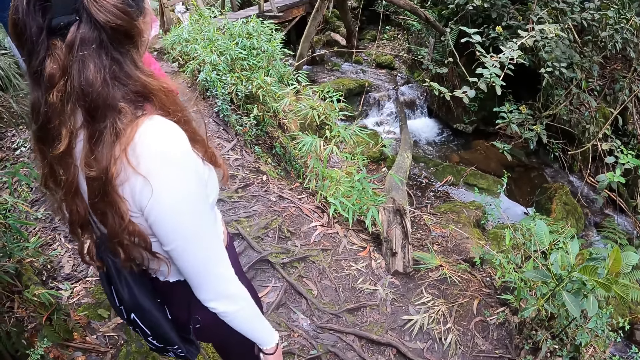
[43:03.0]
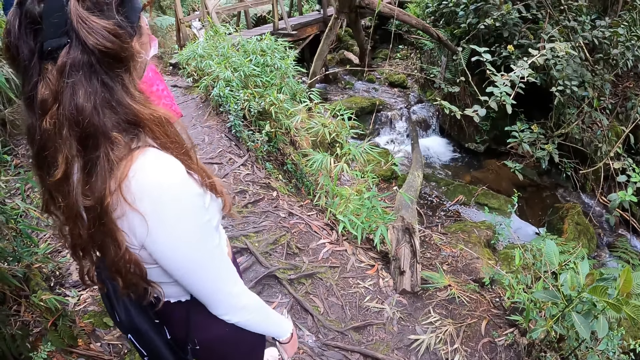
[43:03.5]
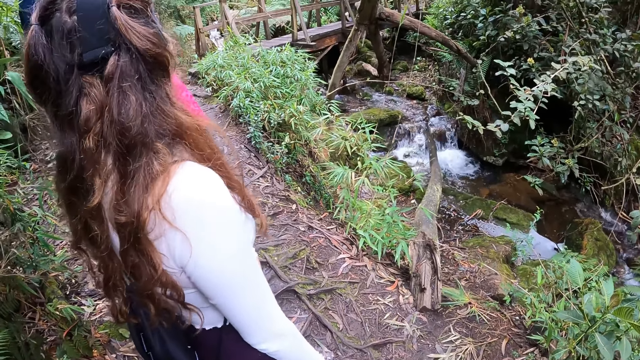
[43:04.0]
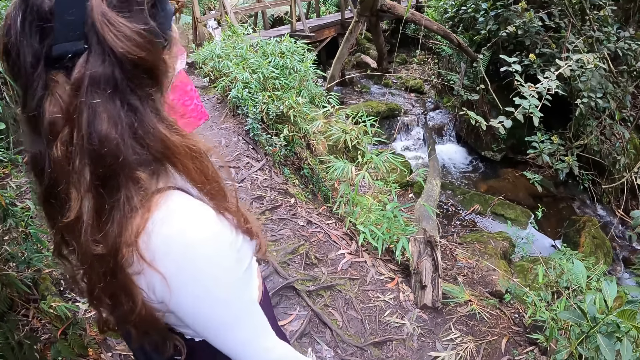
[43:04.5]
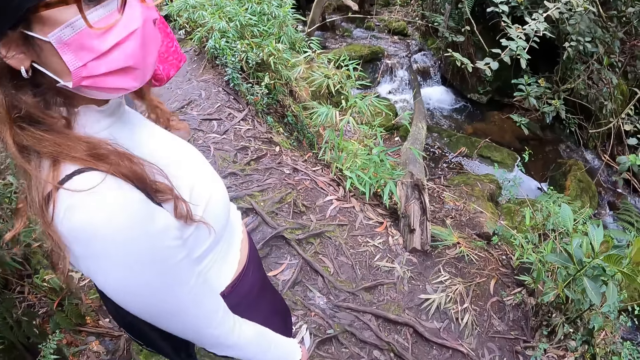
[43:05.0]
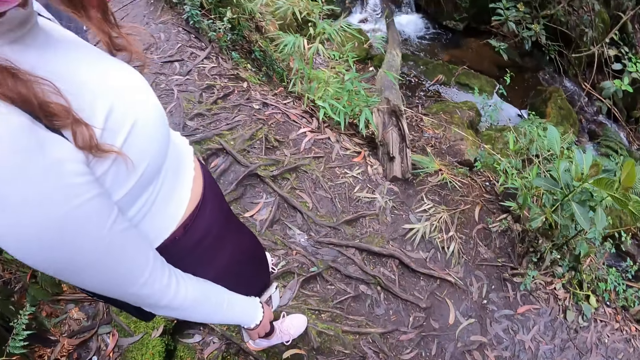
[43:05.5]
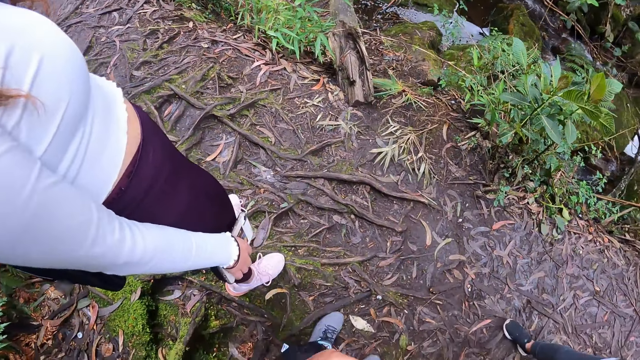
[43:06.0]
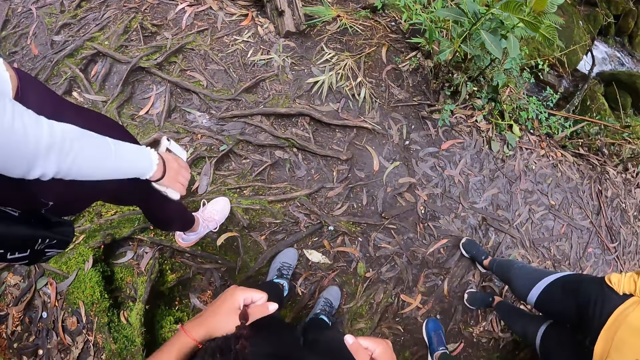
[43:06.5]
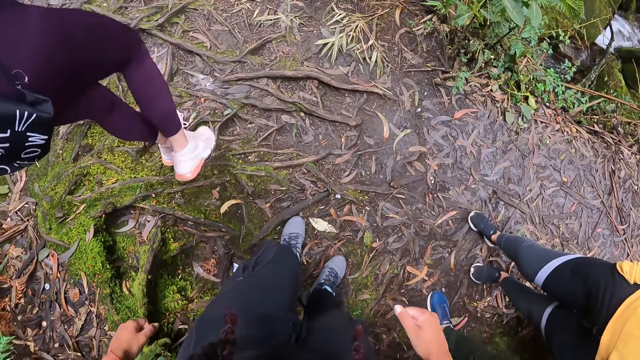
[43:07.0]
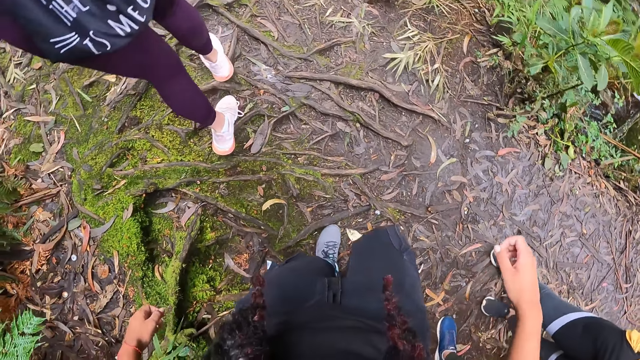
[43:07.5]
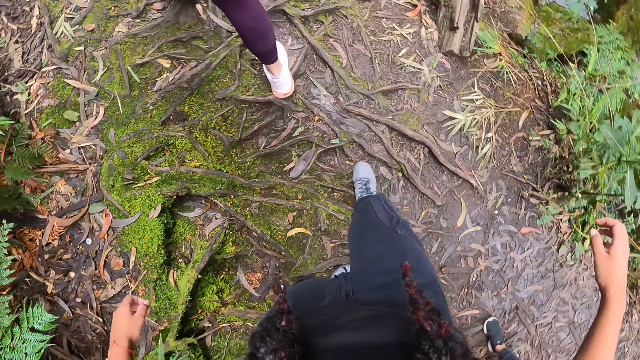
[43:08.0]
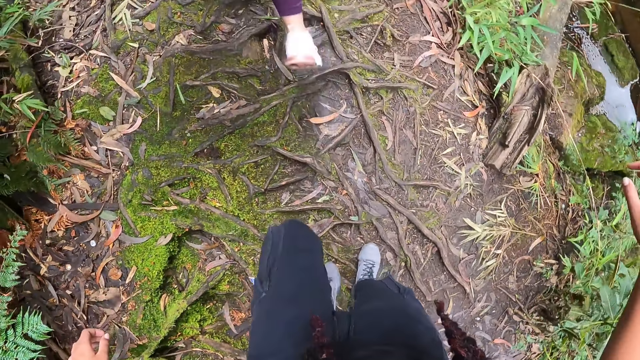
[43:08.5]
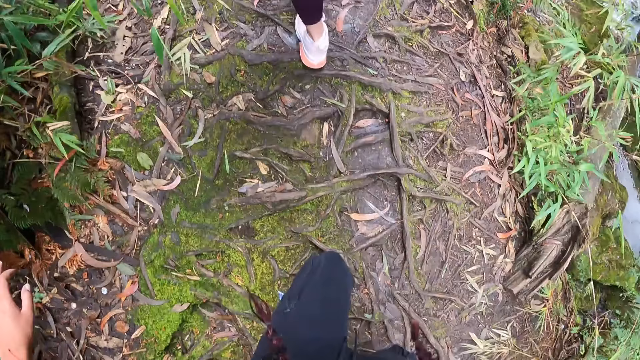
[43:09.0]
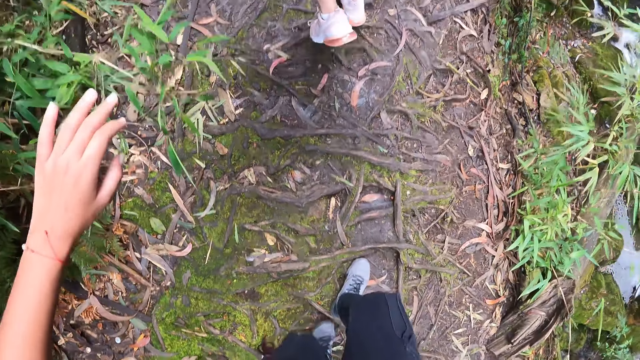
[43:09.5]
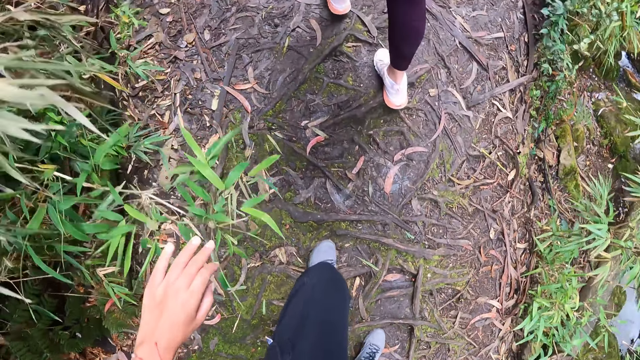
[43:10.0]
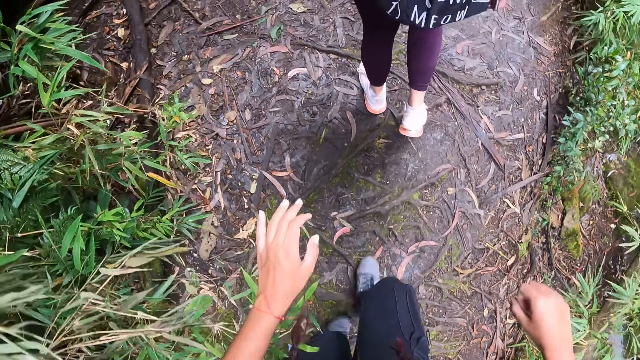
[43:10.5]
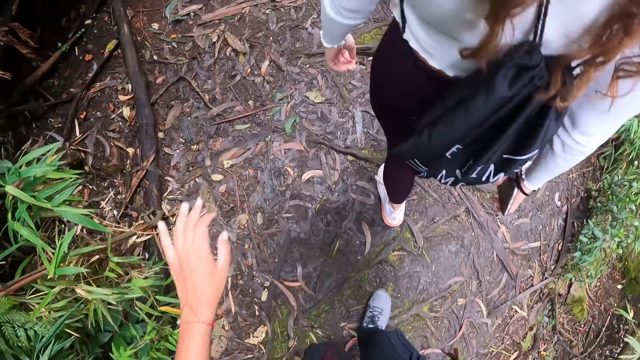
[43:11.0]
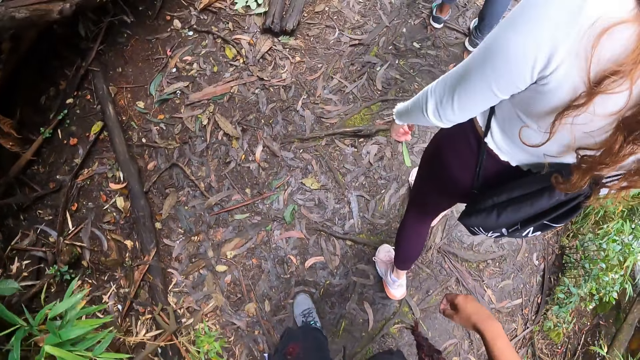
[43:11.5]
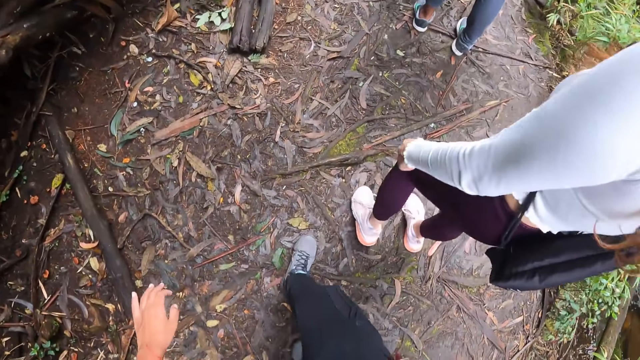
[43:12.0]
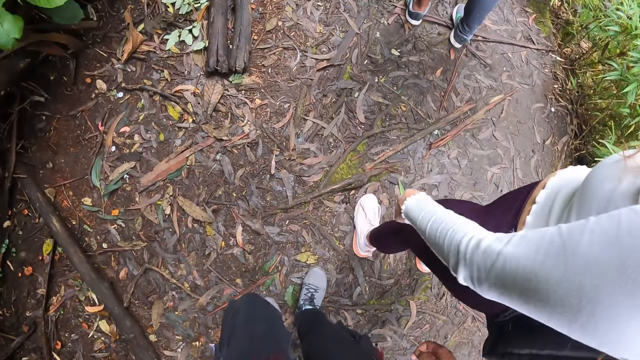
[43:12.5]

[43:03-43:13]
The camera wearer looks around the river. A woman walks down the hill. The camera wearer walks down the hill.

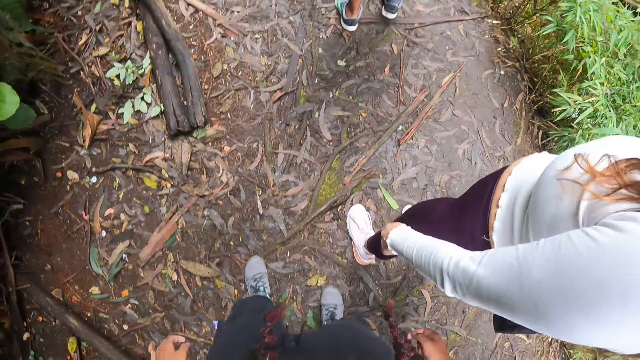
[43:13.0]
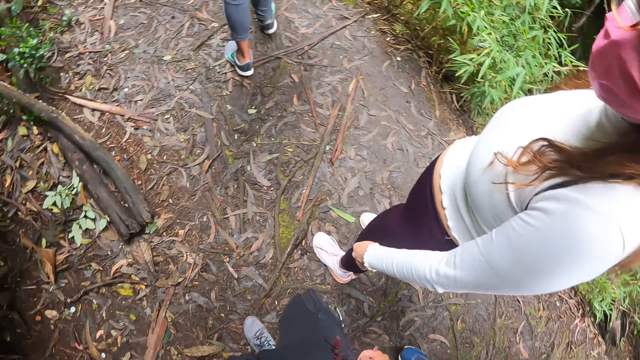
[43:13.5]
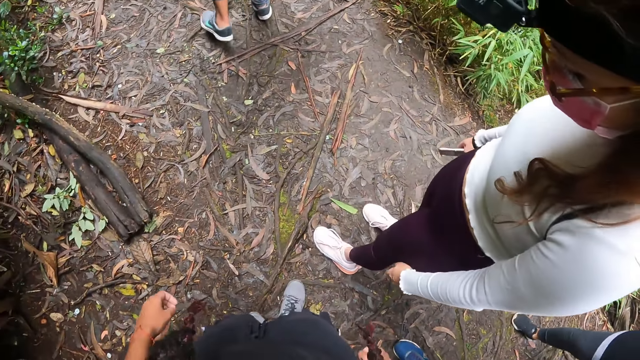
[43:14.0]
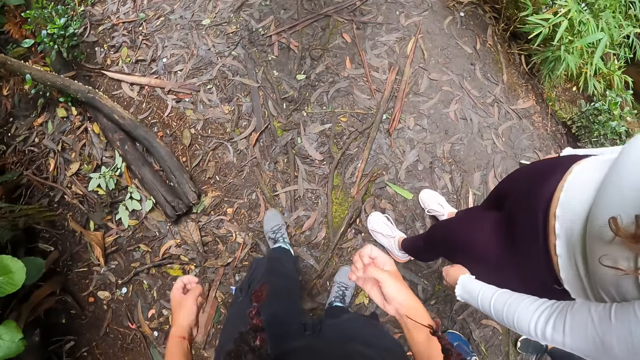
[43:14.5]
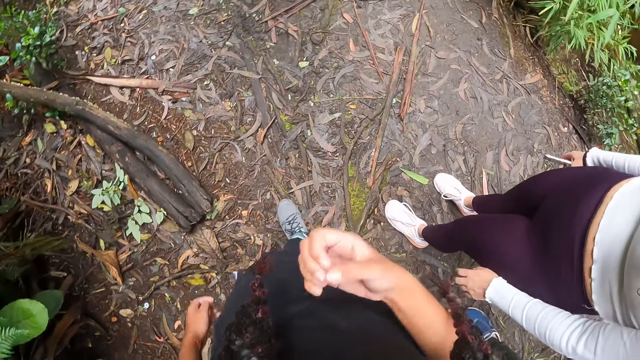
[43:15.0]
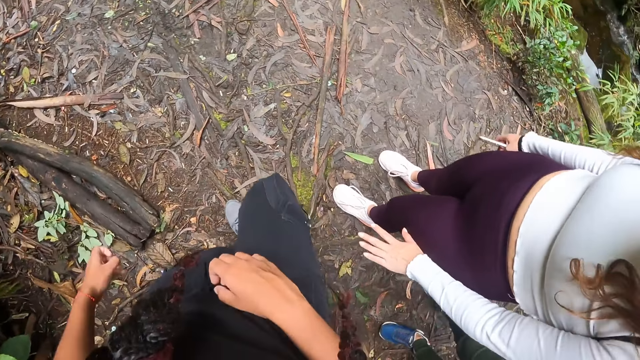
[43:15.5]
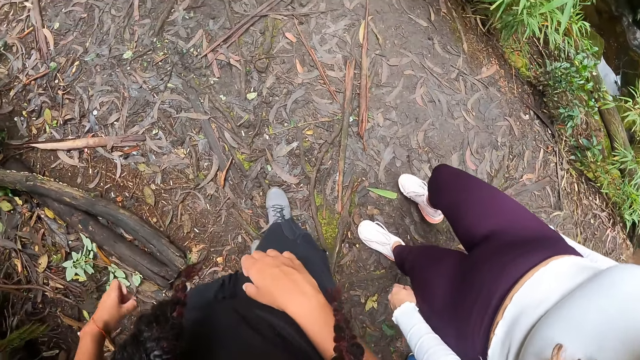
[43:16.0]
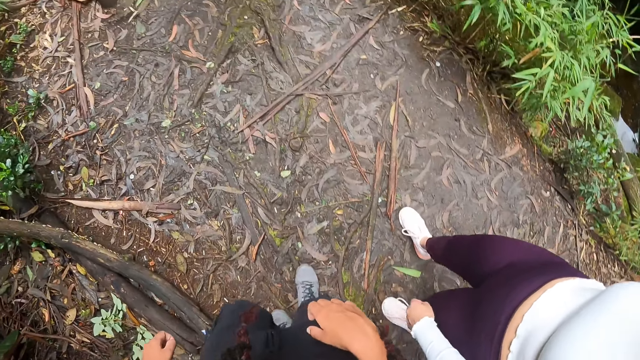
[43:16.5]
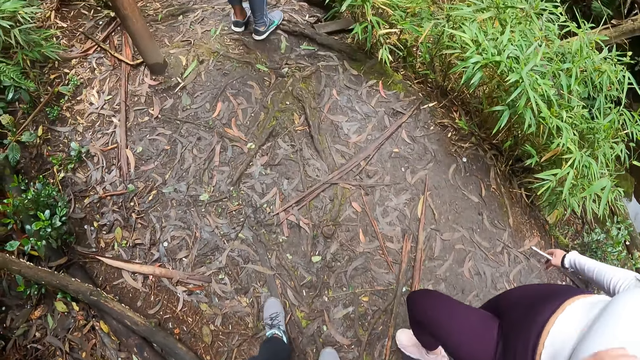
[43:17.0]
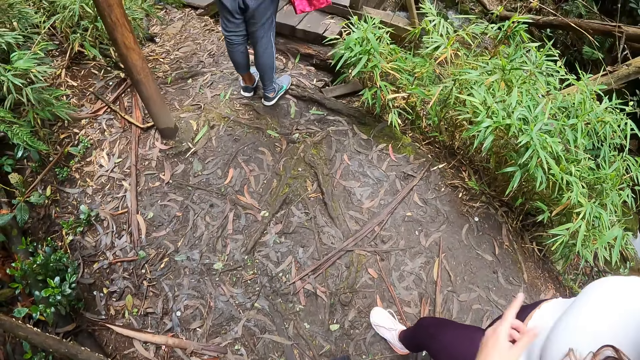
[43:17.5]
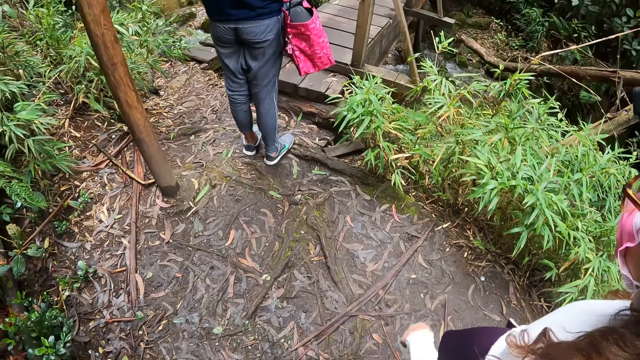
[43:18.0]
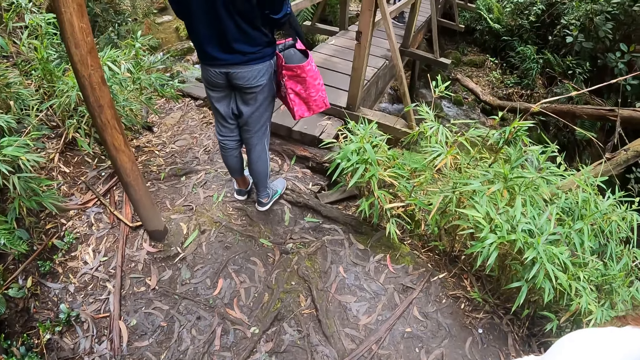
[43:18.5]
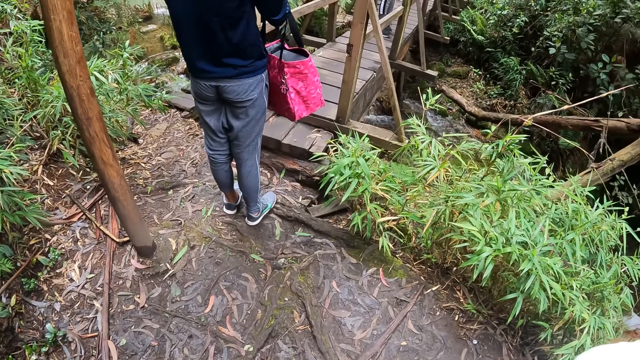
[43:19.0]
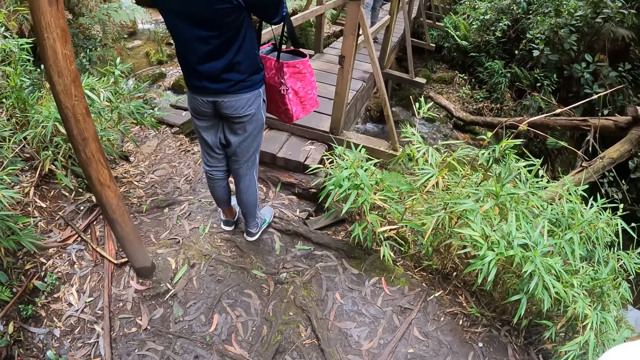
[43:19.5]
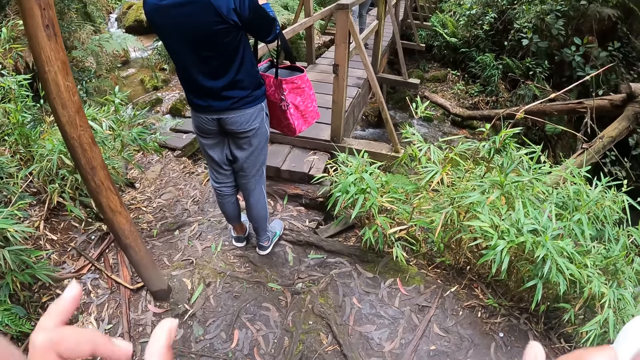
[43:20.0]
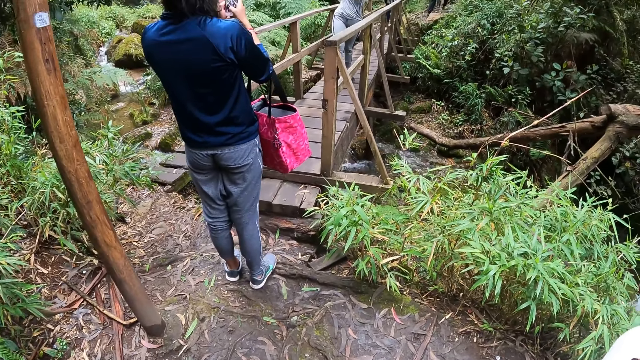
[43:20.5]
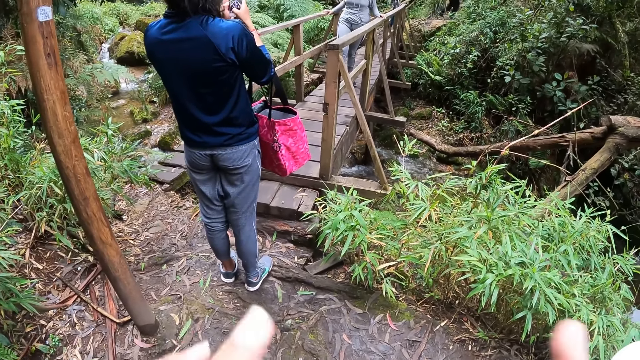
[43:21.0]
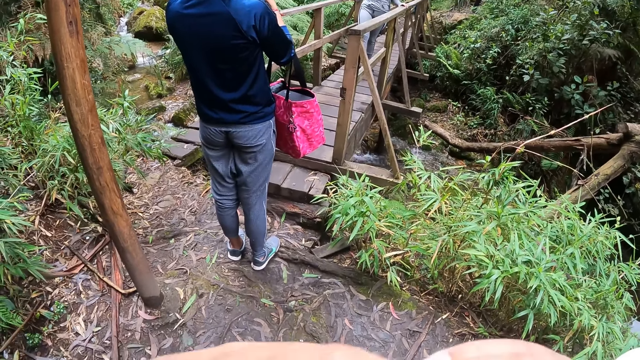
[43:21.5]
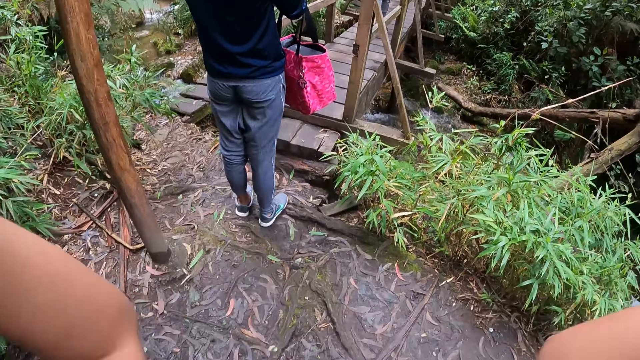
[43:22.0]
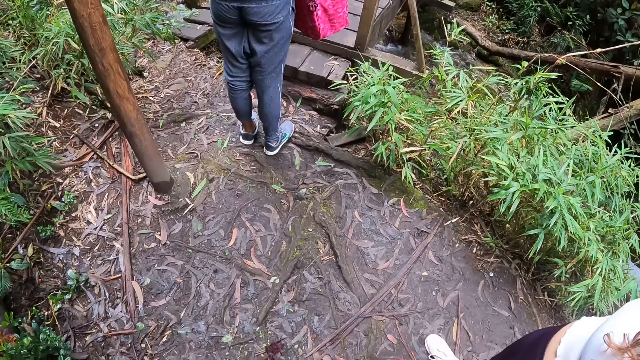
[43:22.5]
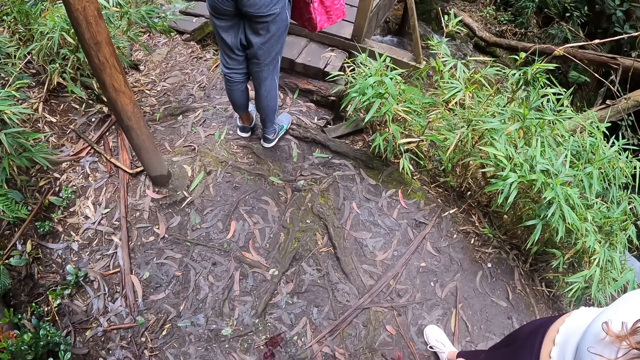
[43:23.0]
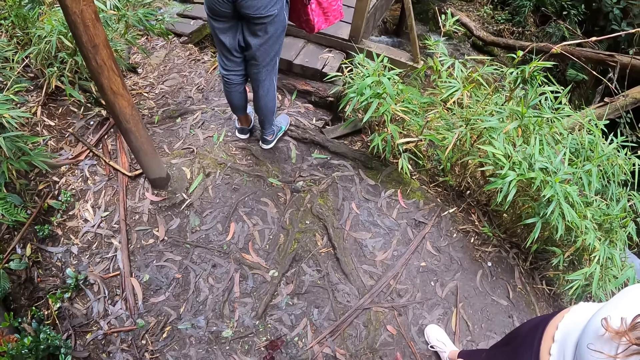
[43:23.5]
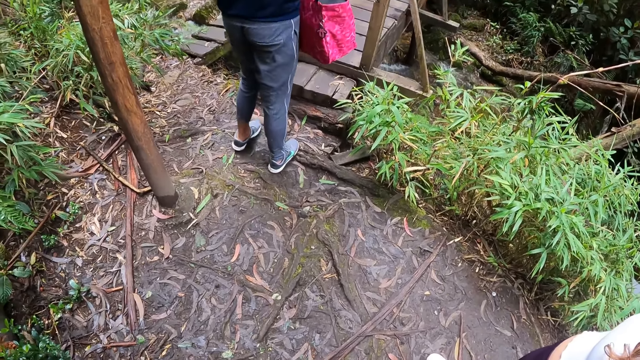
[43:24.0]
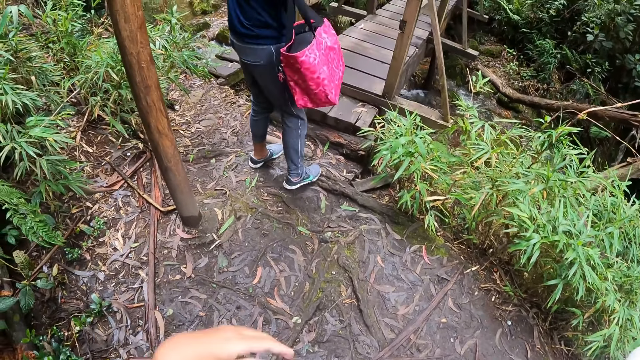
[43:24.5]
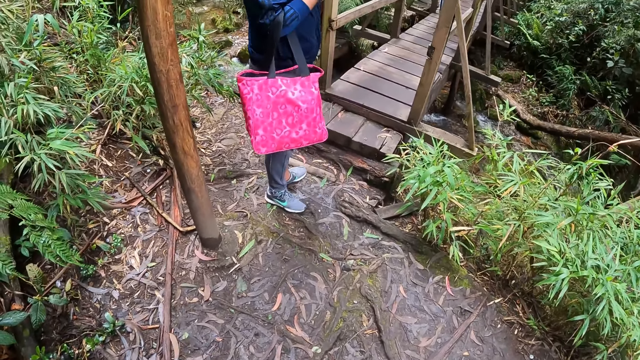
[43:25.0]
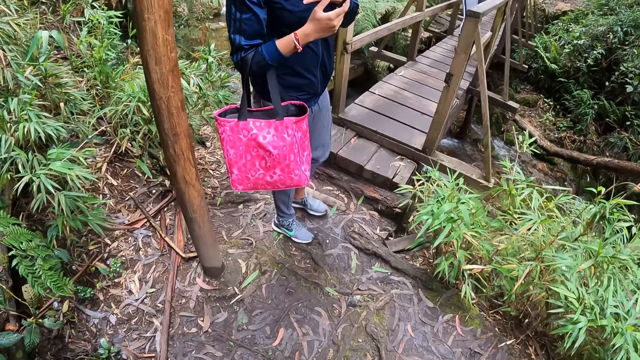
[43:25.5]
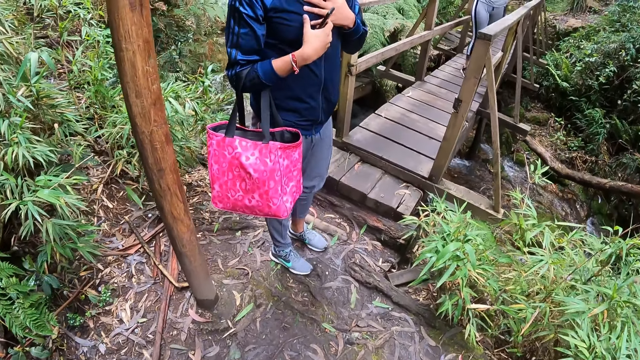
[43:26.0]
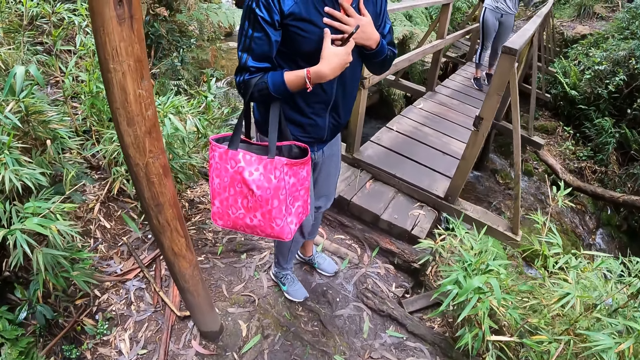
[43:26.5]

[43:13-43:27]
The camera wearer raises her right hand. She looks around the river. She walks. She gesticulates with both hands. She talks to a girl. She lifts her hand. She looks around the river.
